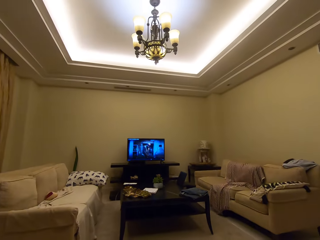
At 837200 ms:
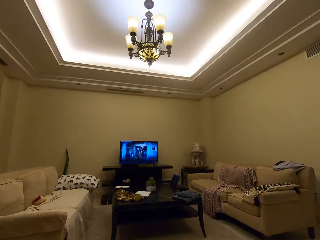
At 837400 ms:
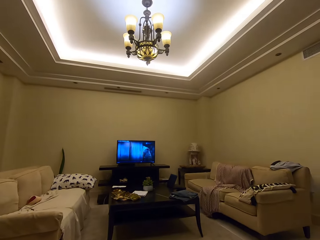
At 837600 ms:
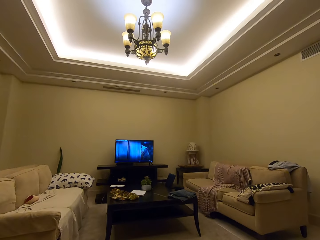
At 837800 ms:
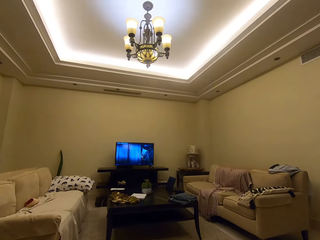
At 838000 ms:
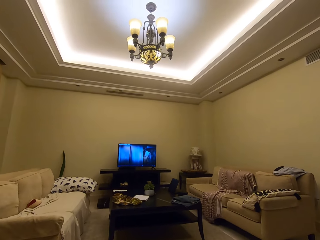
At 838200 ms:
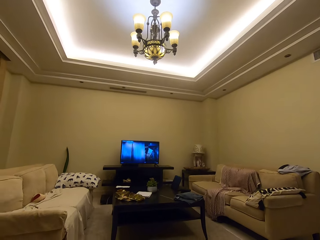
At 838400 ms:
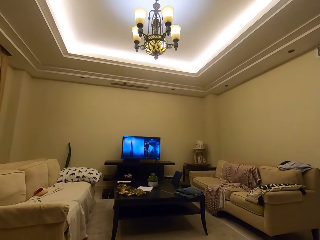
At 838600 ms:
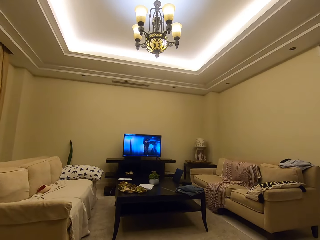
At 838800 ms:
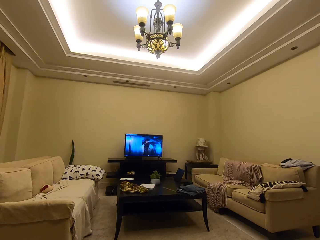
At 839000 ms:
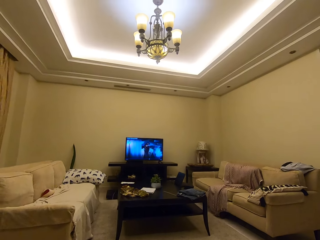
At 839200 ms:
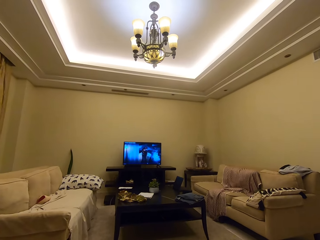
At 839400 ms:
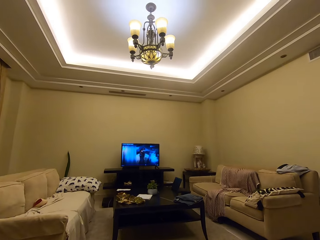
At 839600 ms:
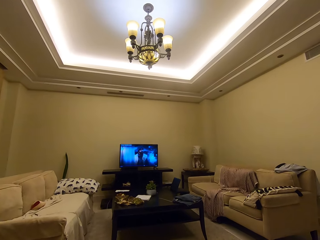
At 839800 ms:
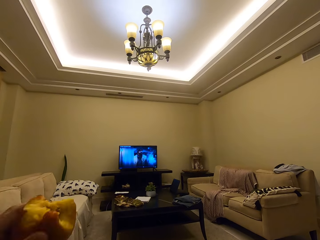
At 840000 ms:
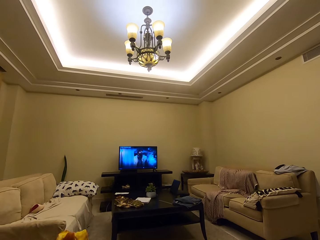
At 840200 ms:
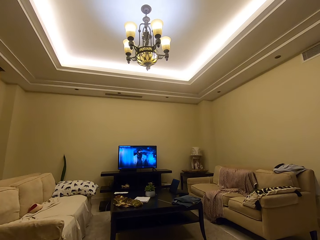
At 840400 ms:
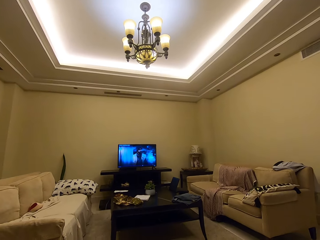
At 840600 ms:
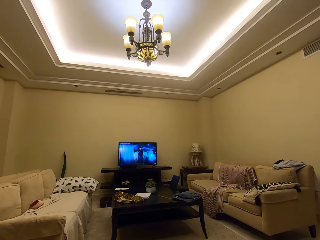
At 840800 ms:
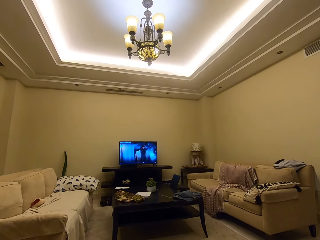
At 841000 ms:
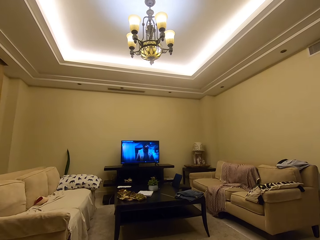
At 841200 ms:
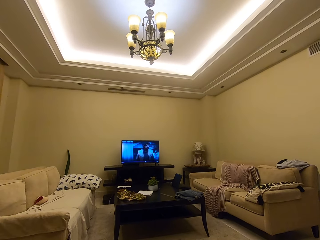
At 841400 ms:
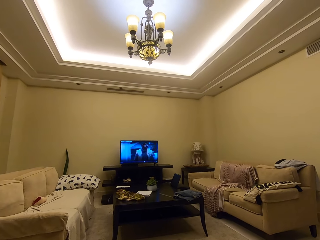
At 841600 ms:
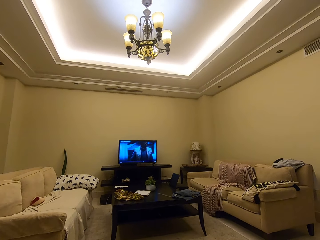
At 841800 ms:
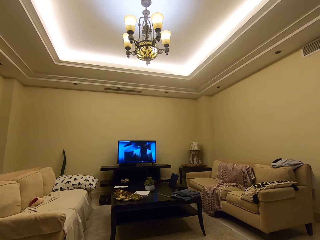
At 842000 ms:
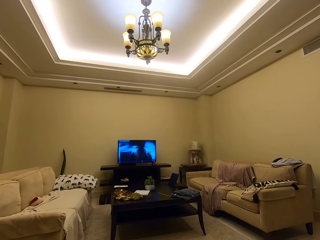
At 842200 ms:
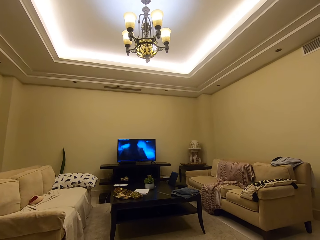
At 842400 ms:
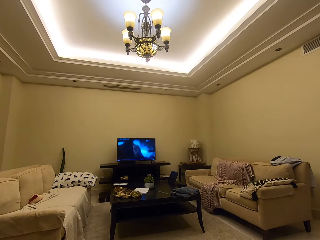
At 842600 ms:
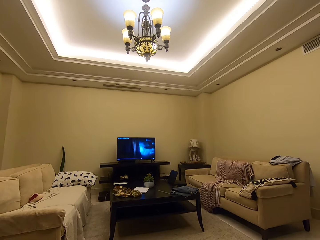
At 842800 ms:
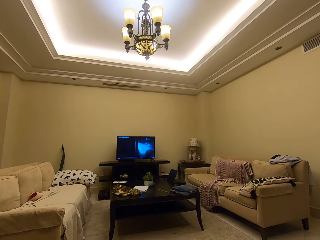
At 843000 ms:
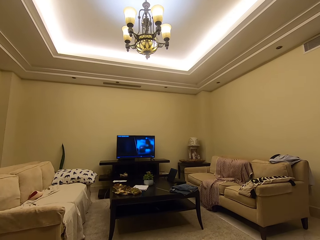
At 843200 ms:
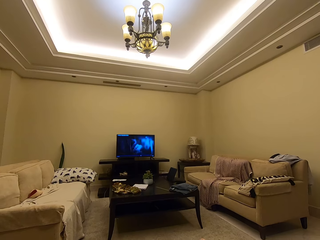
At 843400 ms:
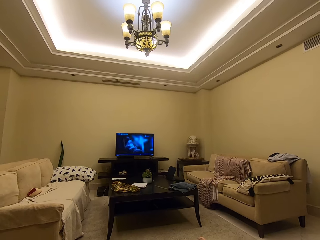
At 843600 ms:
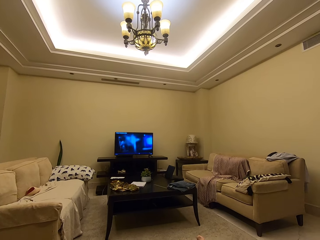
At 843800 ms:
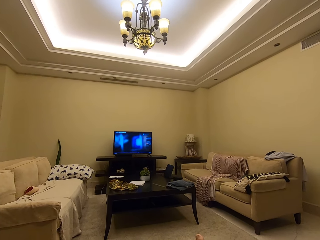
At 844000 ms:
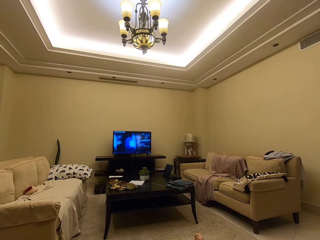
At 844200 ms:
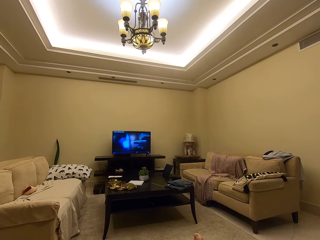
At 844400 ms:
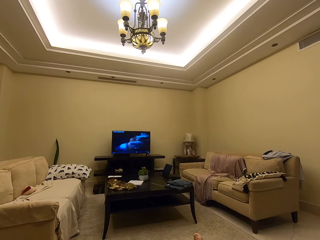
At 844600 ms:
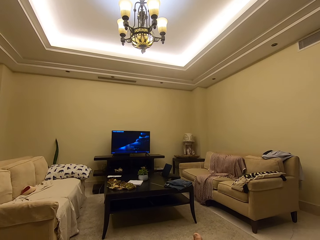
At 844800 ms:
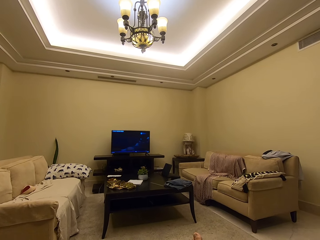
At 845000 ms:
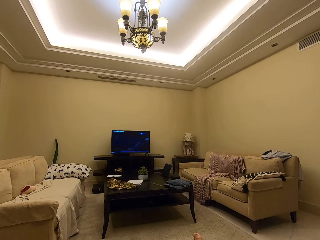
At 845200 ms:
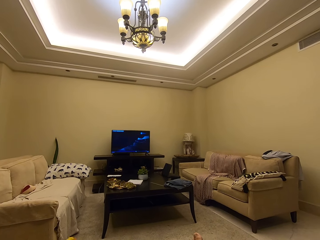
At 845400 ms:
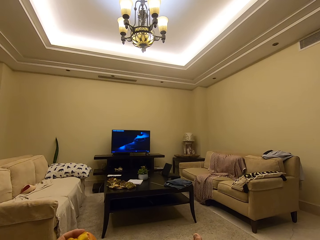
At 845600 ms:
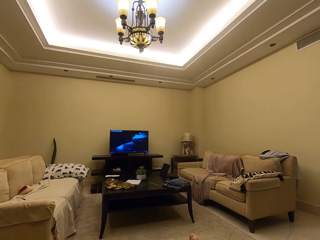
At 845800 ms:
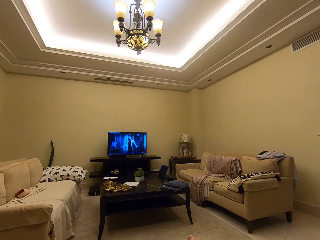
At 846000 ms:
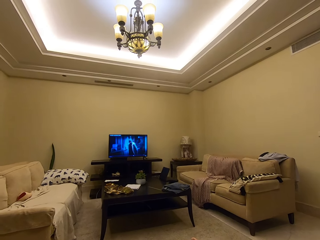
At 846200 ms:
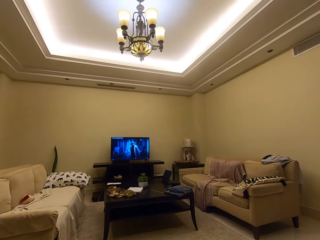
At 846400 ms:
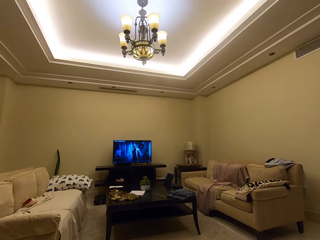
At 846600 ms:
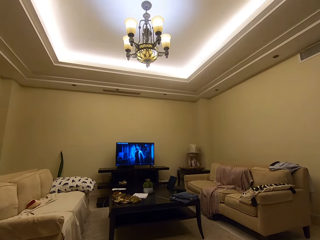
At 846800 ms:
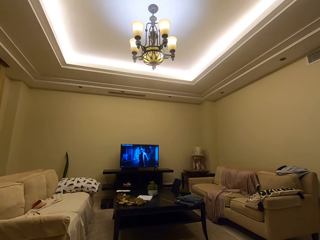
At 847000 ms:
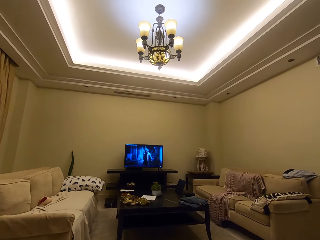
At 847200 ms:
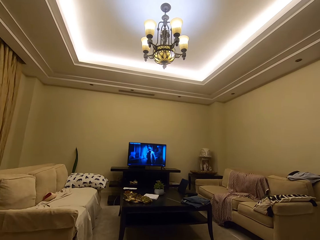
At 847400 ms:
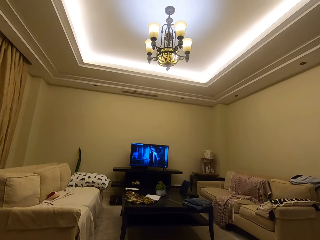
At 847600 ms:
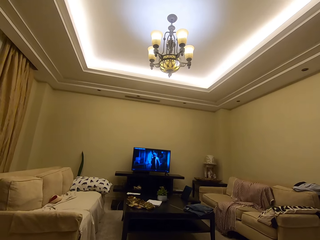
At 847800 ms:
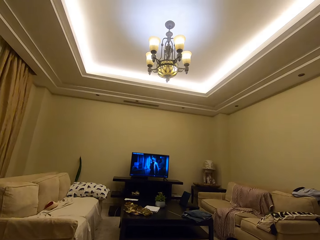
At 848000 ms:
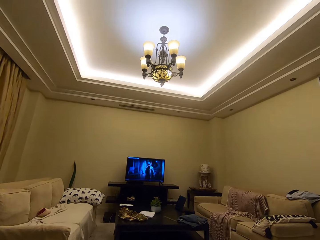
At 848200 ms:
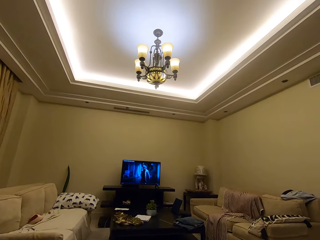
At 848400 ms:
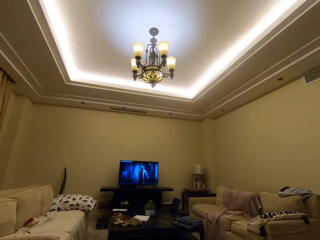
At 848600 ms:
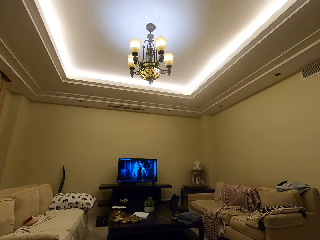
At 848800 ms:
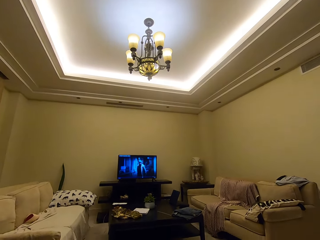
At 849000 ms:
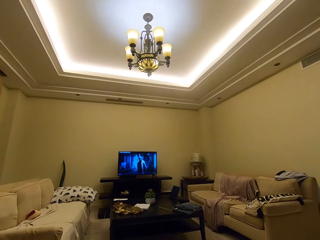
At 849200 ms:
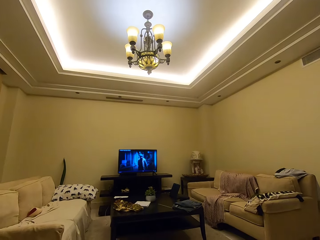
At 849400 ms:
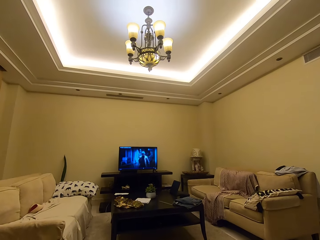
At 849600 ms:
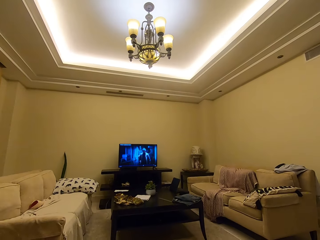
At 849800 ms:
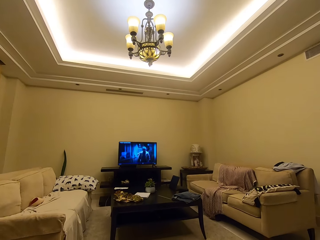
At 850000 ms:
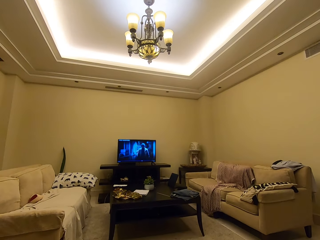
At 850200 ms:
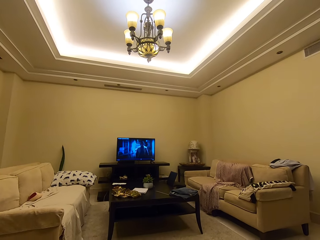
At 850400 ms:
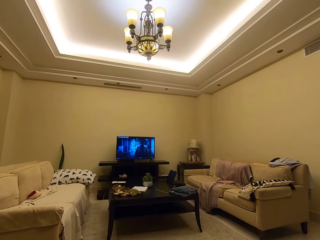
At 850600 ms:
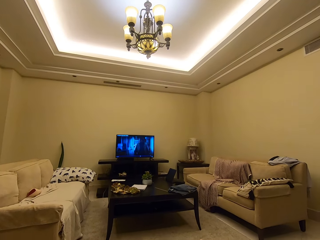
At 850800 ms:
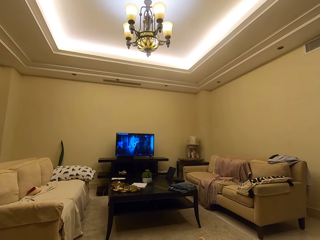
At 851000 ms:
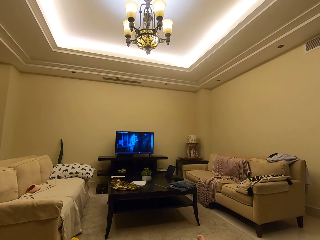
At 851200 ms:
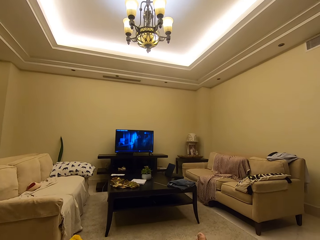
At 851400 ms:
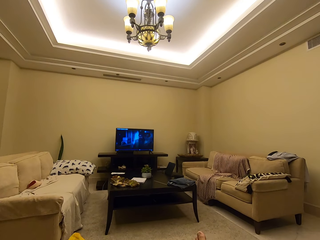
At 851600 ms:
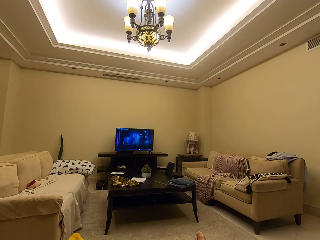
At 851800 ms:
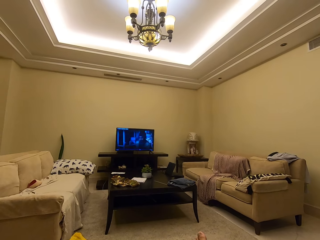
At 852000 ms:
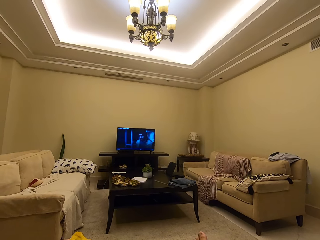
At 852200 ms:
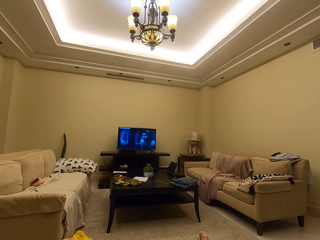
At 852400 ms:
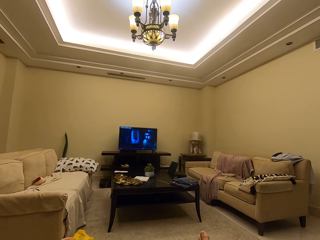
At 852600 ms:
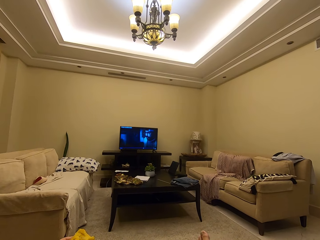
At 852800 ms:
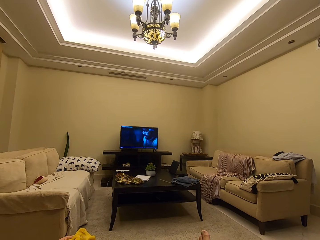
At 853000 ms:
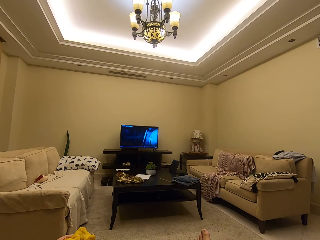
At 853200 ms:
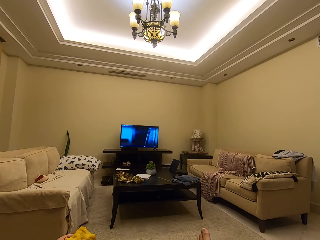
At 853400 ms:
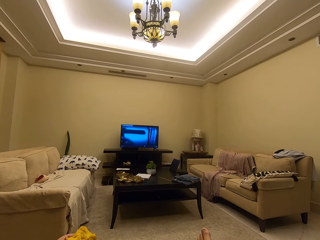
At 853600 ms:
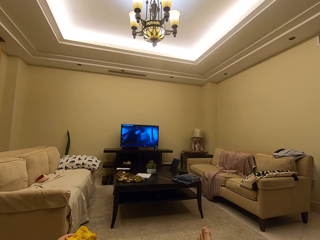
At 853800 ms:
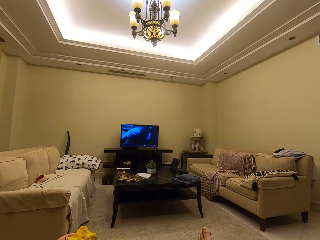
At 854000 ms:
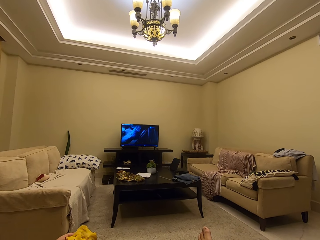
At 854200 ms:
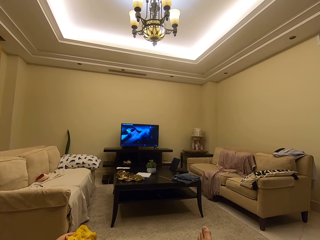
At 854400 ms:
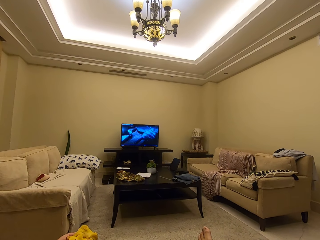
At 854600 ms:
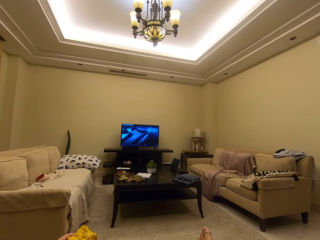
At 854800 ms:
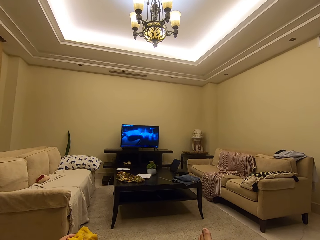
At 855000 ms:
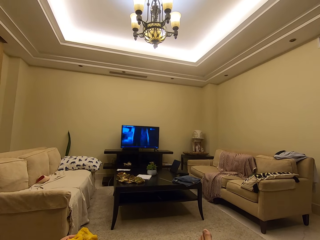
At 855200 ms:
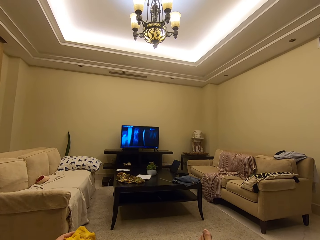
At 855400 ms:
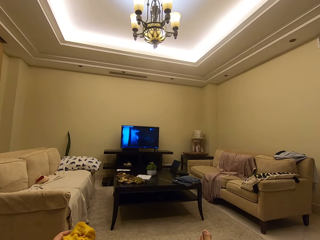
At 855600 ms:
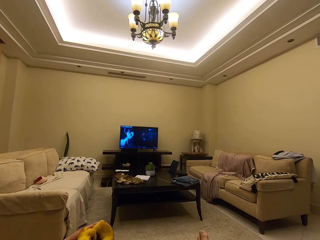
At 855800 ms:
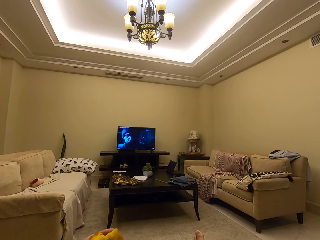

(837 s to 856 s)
The camera wearer watches the TV on the couch. They eat a scone or fruit as they watch the television. They watch the television. They watch the TV on the couch.

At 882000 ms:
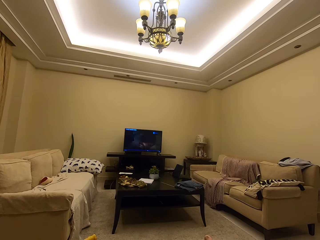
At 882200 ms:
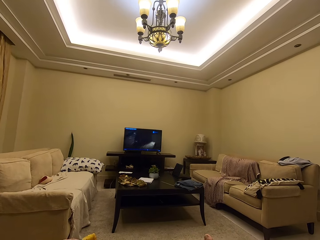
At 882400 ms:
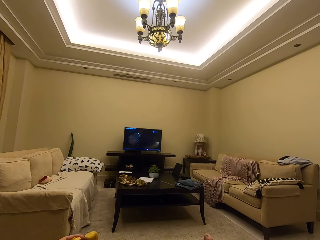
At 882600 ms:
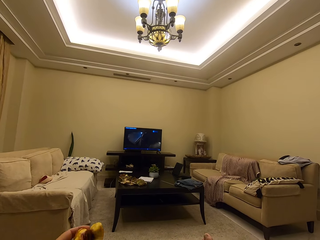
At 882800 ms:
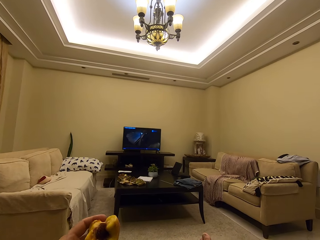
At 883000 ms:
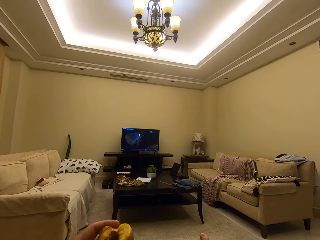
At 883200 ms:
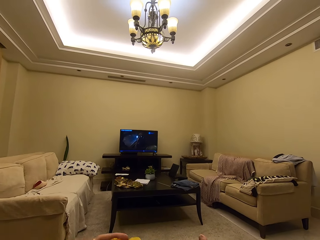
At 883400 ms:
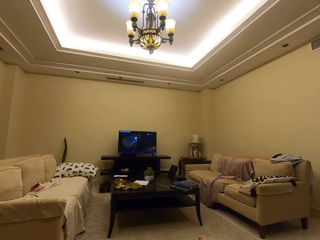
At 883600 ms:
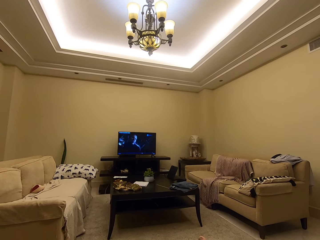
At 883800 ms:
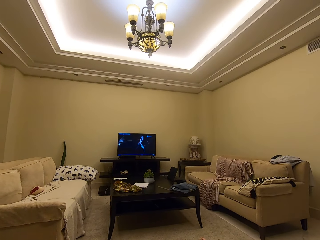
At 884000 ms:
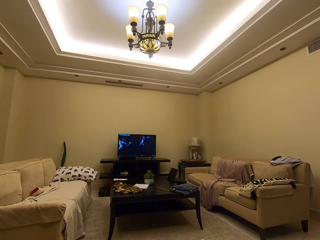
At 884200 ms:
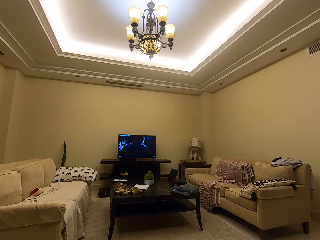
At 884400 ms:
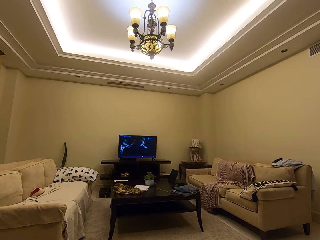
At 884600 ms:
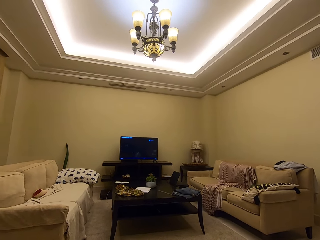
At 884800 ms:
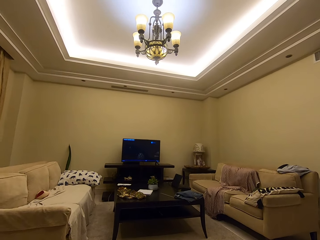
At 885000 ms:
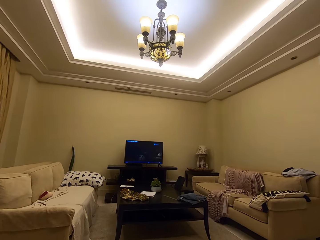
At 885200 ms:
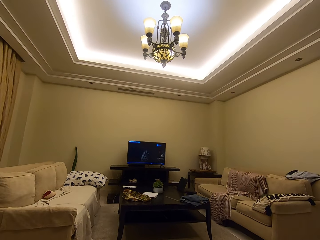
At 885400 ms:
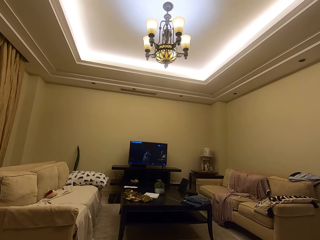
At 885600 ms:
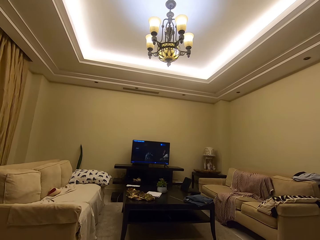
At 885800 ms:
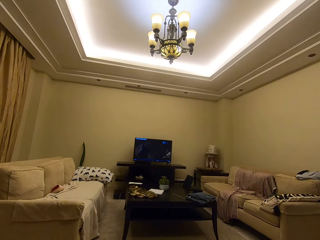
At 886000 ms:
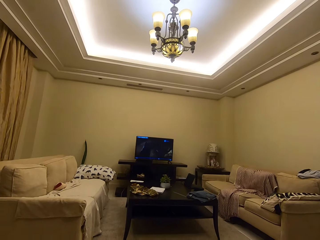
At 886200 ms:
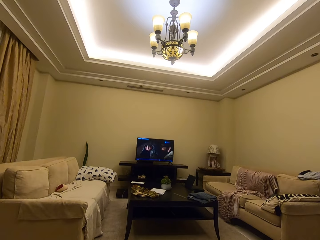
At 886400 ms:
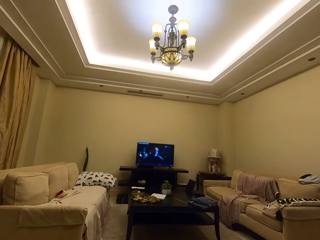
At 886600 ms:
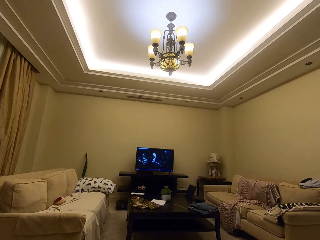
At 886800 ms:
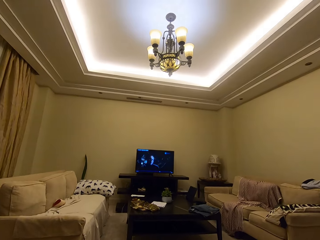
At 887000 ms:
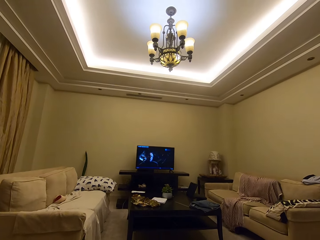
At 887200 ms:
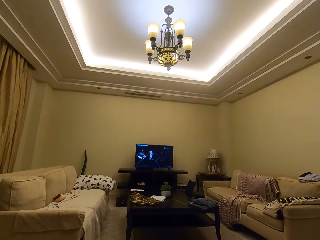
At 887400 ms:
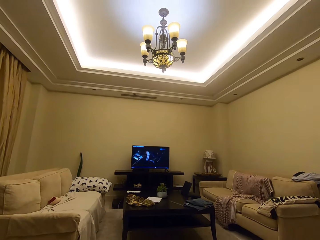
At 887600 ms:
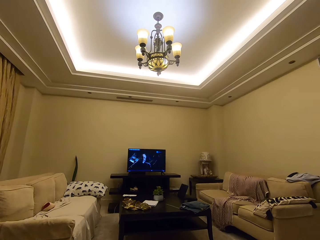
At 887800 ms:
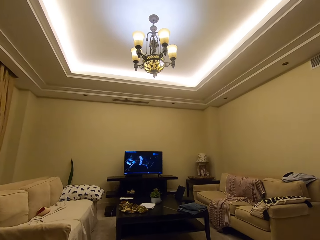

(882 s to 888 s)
The camera wearer eats a fruit.
